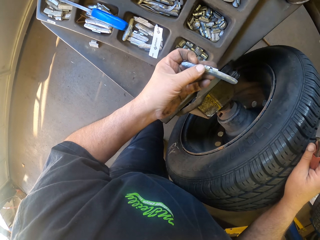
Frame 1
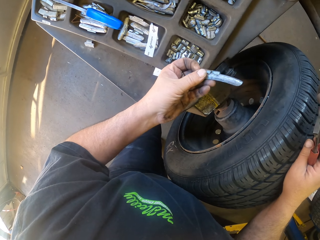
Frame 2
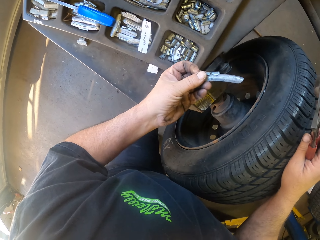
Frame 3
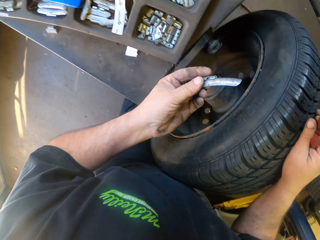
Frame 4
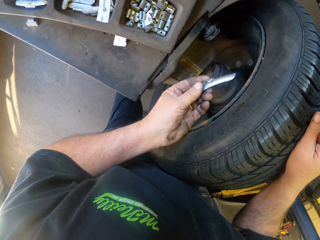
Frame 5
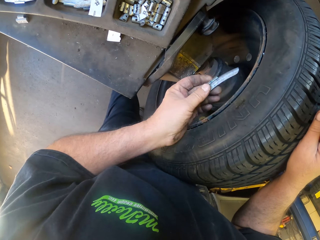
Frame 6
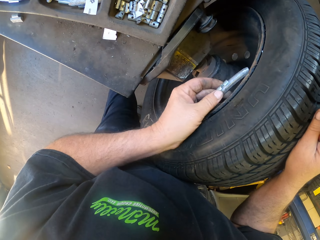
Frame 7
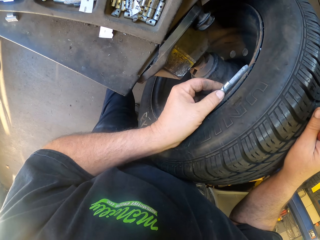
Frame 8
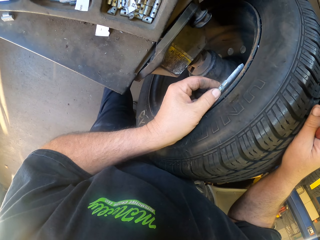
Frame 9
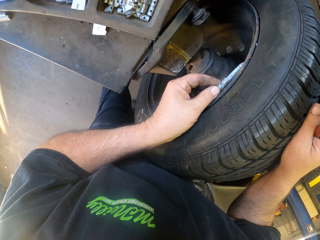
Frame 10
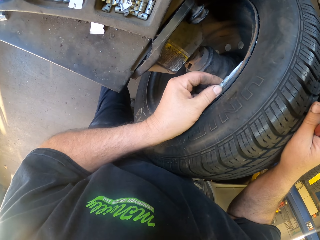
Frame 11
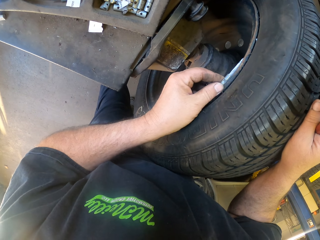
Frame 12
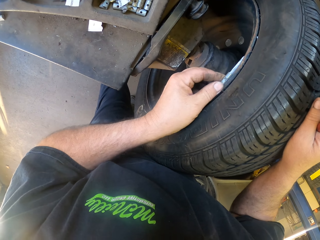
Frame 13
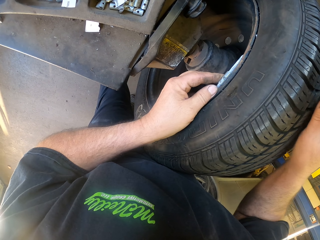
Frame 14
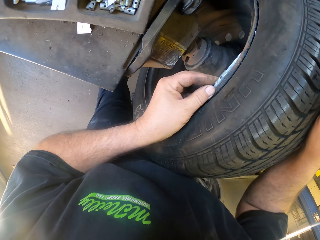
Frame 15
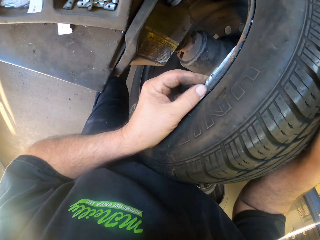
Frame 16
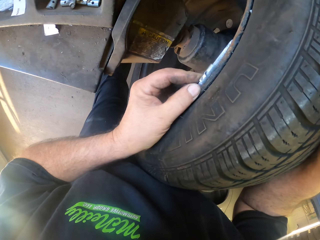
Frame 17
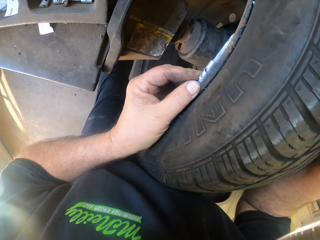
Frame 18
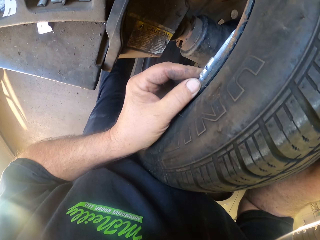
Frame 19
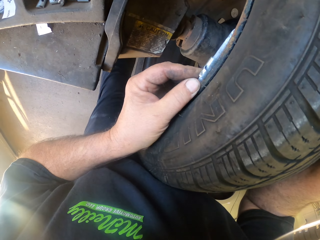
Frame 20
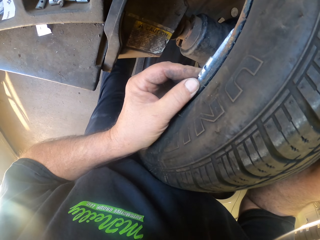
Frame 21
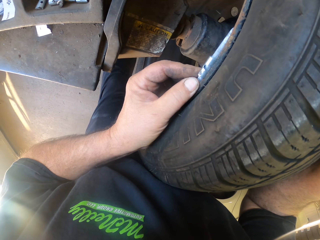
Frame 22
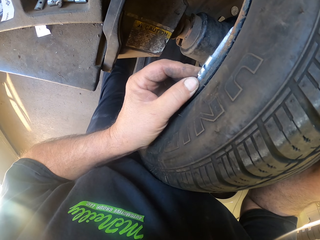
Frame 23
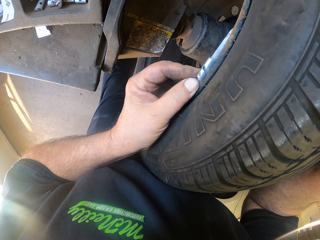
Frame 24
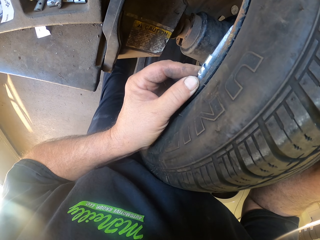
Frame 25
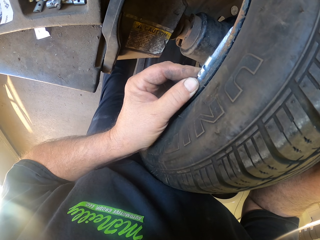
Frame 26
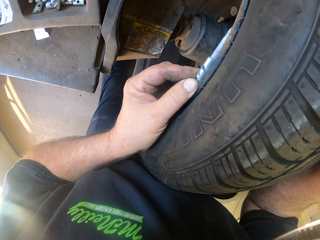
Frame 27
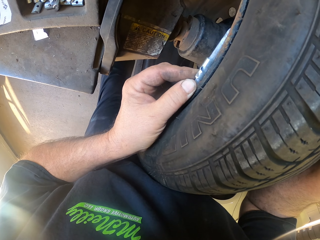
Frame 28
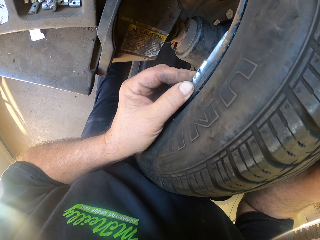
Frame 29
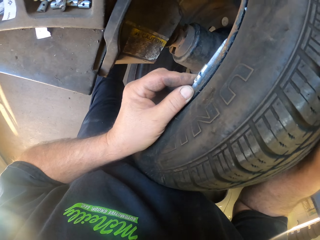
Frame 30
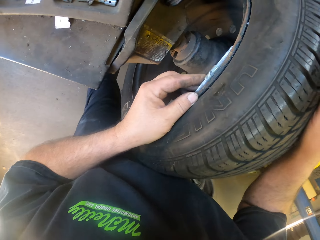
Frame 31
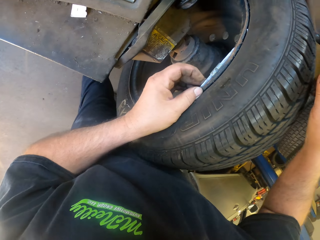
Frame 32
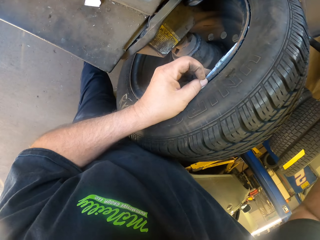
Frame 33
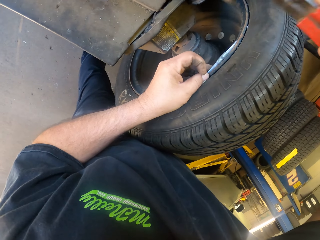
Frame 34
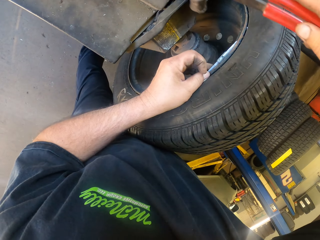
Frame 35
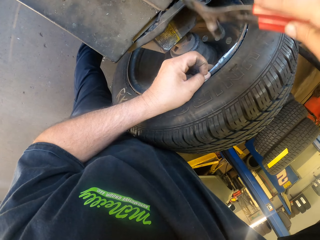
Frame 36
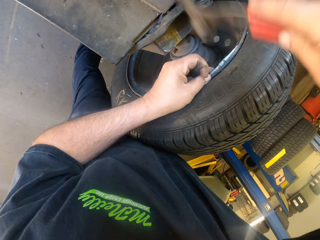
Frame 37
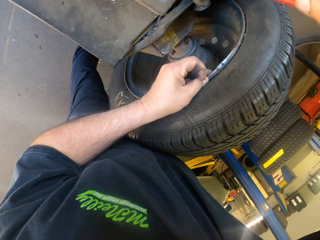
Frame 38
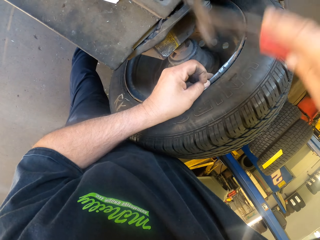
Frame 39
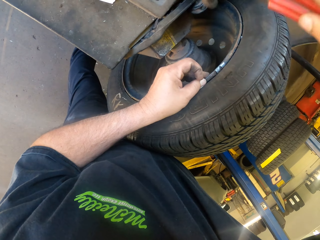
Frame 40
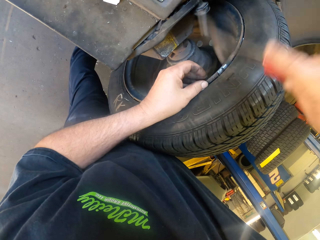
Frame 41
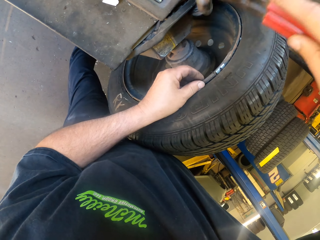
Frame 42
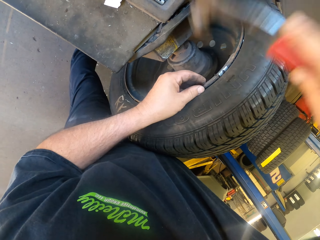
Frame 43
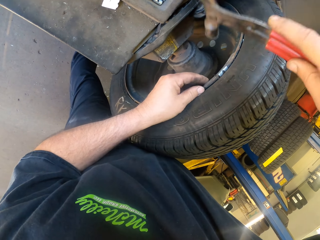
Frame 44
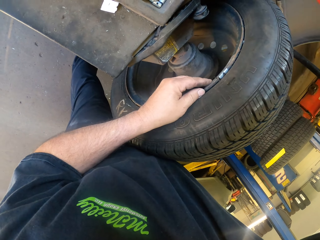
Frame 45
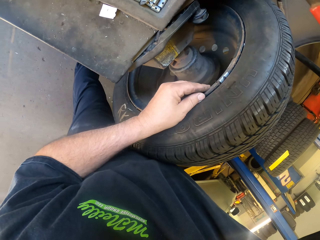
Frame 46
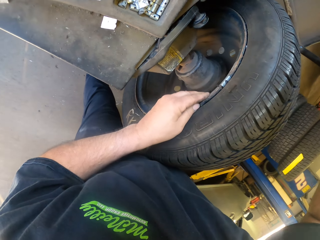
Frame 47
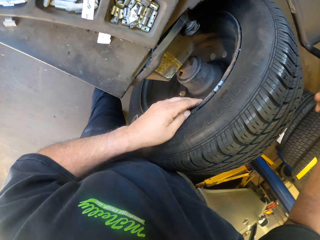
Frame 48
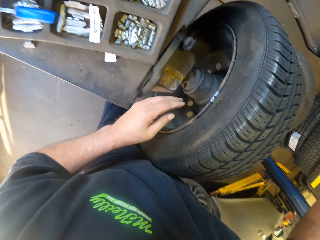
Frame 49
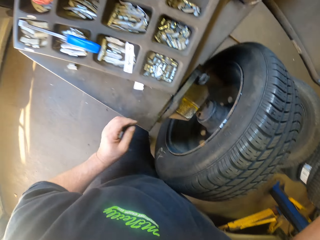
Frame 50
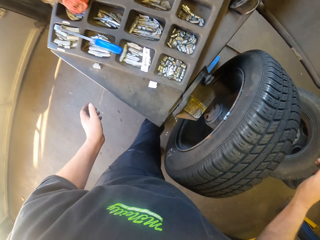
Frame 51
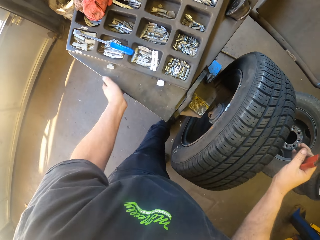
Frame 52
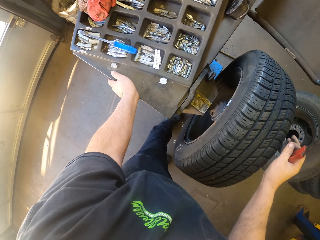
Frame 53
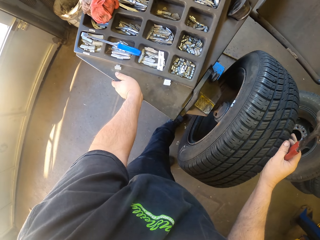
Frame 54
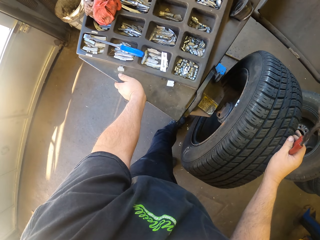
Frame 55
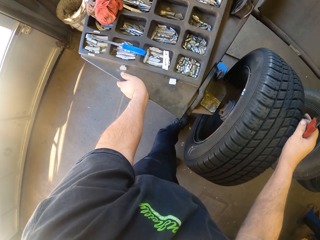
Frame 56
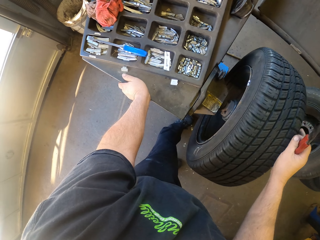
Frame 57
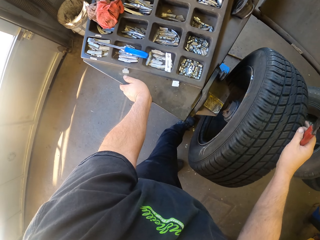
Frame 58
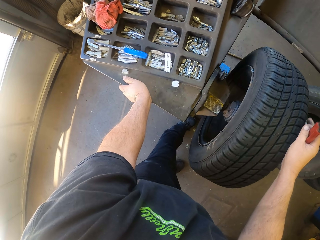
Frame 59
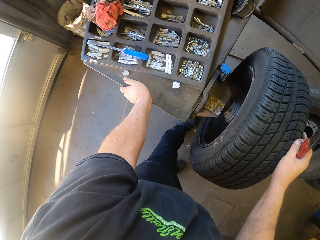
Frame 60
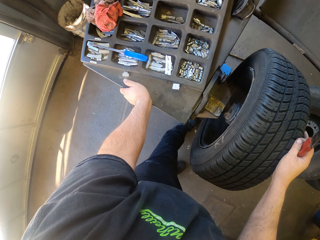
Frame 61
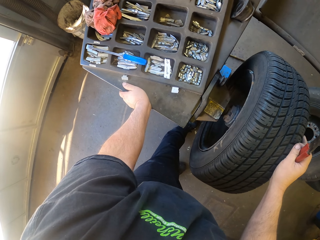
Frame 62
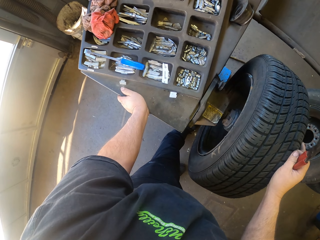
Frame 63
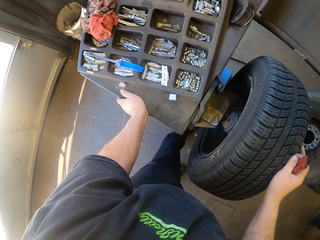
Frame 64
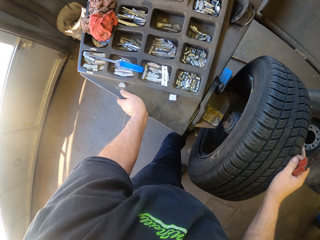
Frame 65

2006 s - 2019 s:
The camera wearer inserts a tire balancer on the wheel. They align the tire balancer on the wheel. They hit the tire balancer using a hammer. They look around. They roll the wheel on the wheel balancing machine.

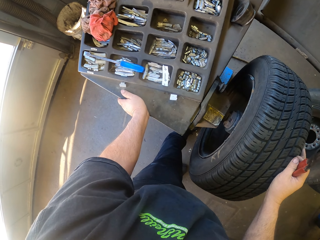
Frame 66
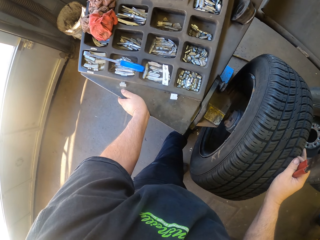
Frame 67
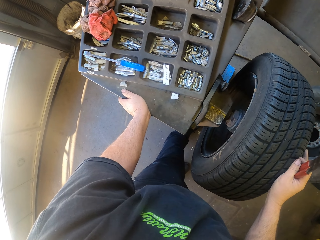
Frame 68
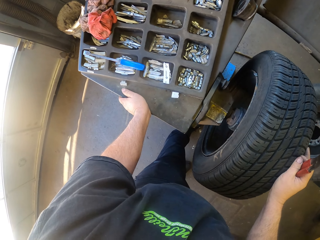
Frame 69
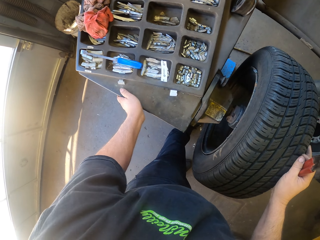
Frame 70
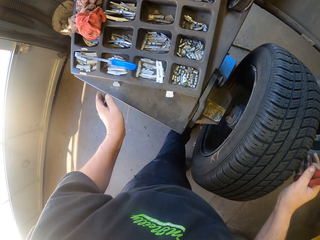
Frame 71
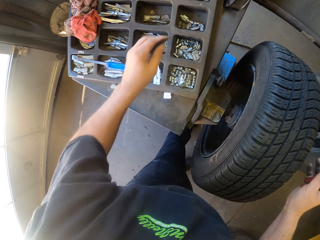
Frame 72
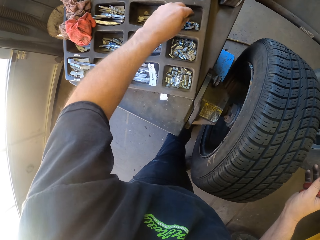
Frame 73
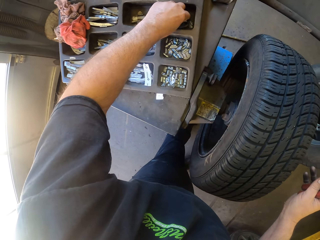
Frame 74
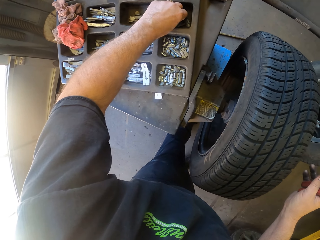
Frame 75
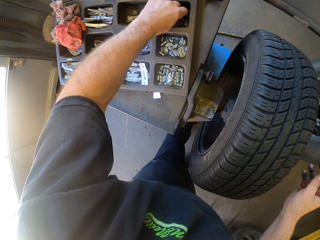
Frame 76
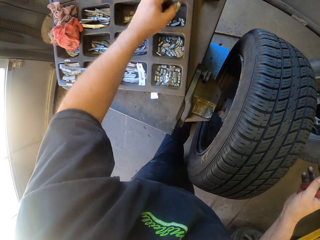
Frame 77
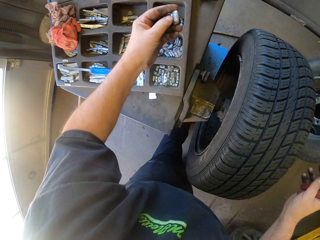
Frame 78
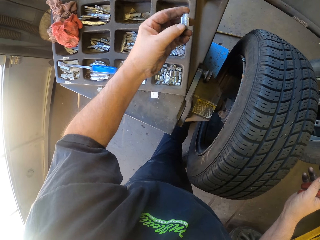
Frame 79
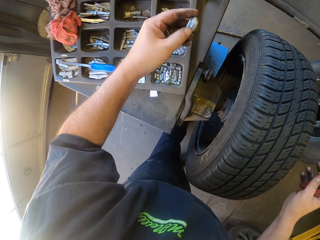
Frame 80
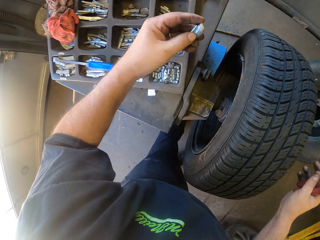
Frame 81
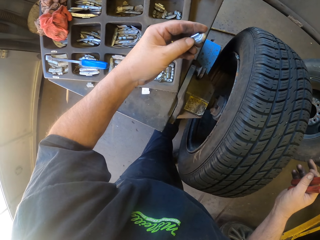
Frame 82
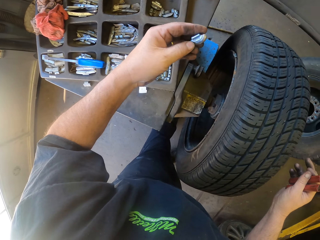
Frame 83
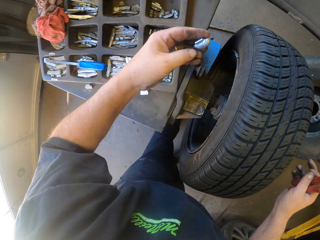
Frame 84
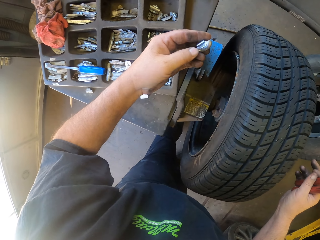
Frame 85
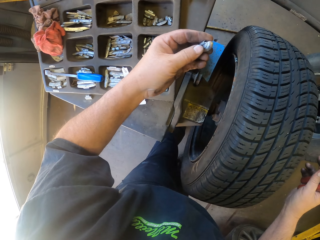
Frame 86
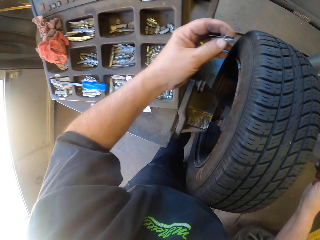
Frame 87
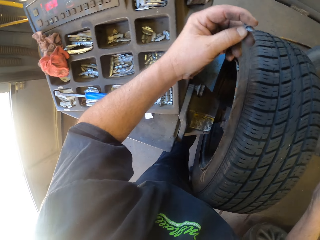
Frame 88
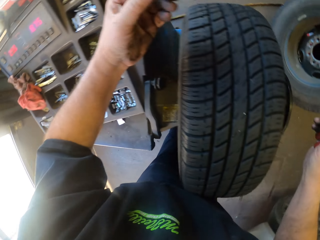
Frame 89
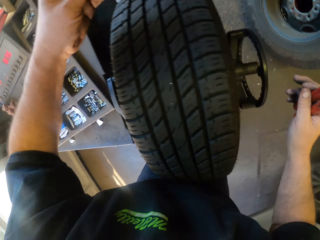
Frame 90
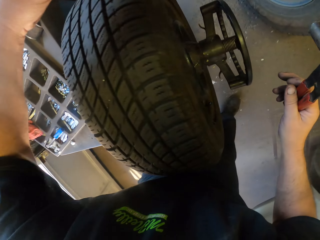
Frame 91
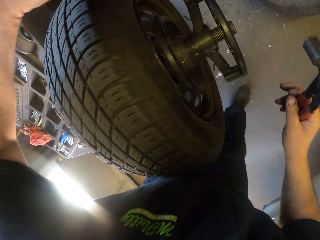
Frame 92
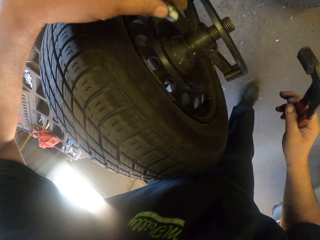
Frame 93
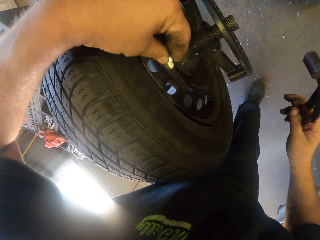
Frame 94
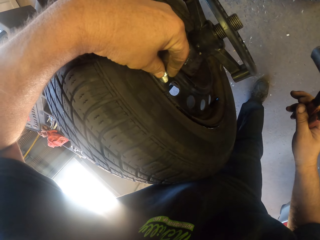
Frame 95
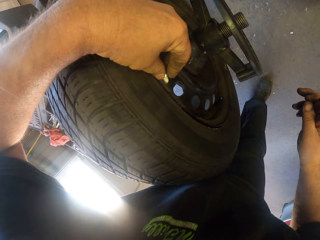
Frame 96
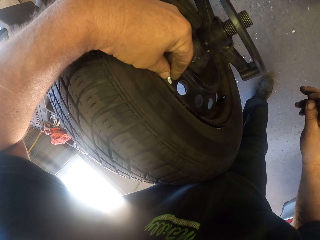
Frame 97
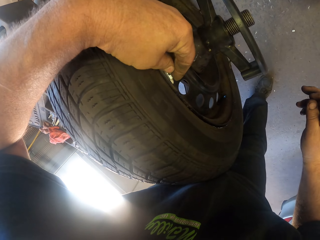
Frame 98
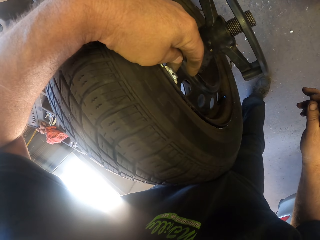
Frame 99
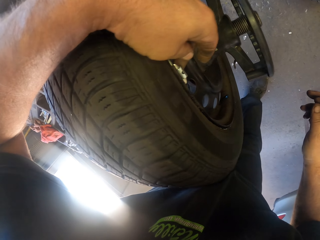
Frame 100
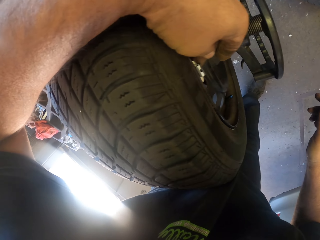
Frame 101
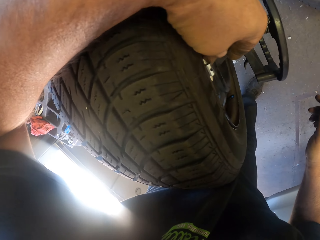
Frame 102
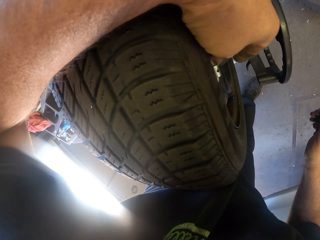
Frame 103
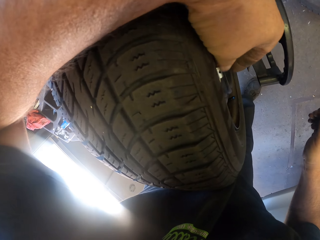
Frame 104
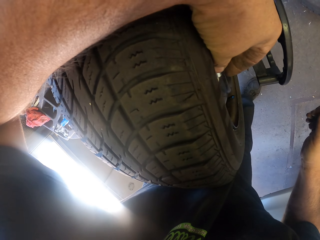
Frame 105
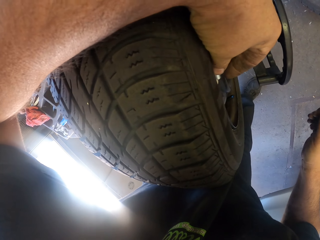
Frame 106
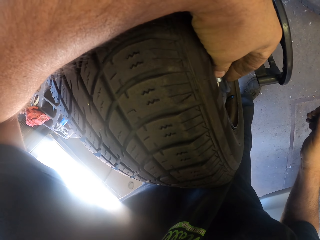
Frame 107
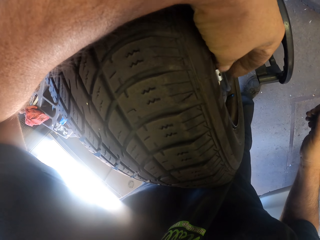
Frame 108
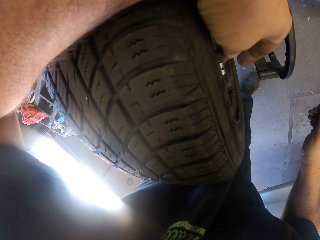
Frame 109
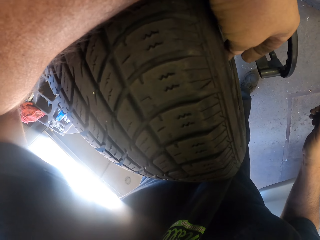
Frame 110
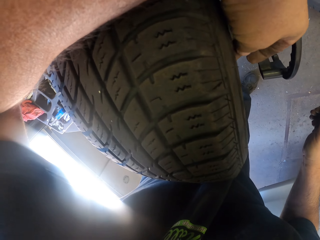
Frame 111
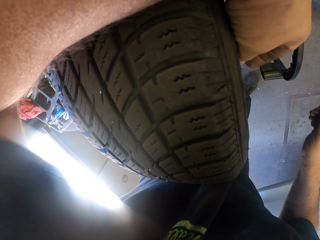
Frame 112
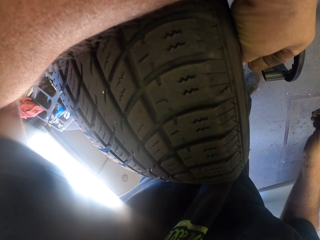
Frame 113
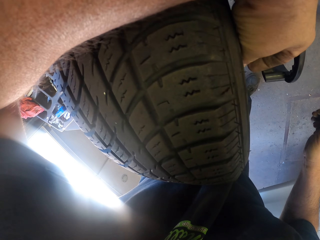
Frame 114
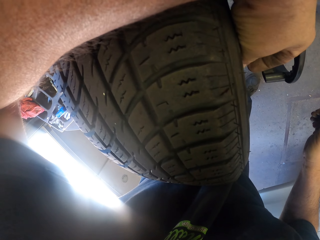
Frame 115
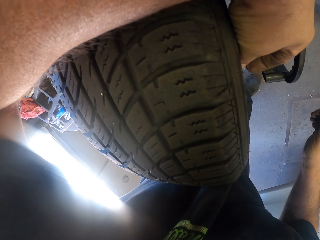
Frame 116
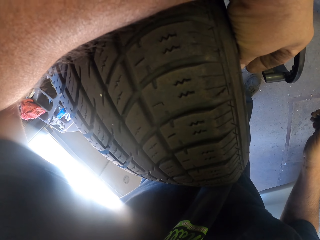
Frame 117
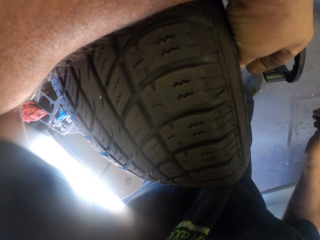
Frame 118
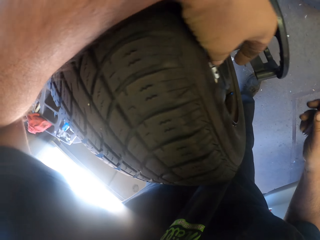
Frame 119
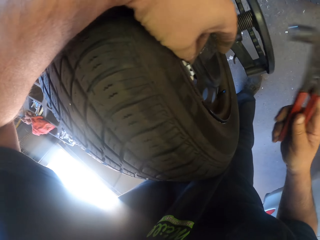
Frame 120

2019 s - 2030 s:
The camera wearer looks around. They pick a tire balancer. They stare at the tire balancer. They insert the tire balancer on the wheel.
